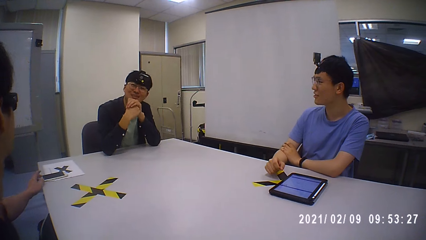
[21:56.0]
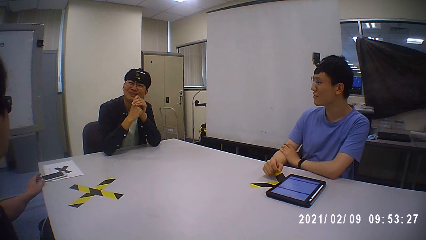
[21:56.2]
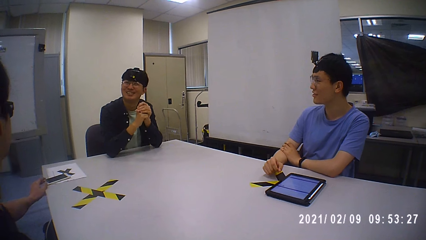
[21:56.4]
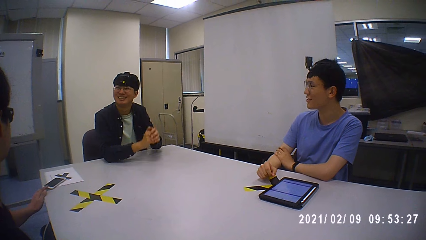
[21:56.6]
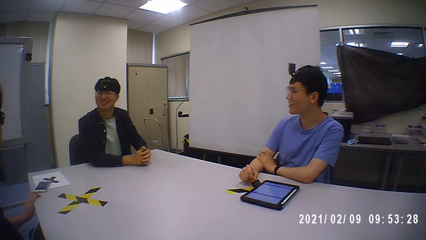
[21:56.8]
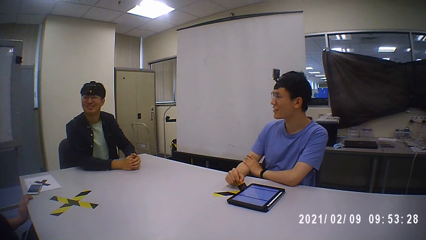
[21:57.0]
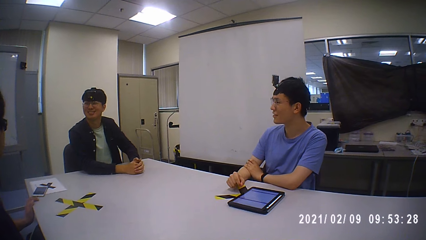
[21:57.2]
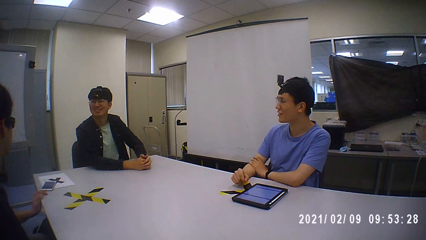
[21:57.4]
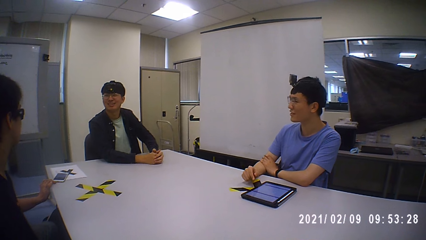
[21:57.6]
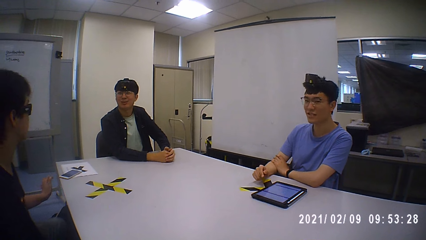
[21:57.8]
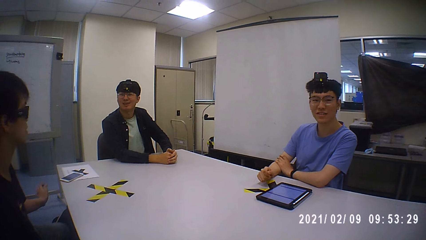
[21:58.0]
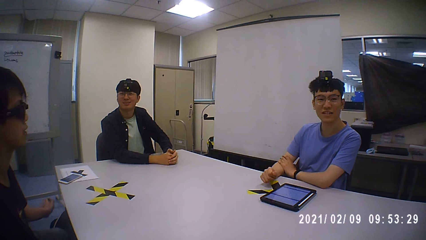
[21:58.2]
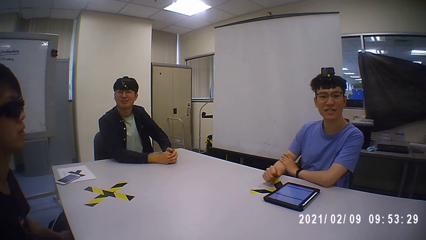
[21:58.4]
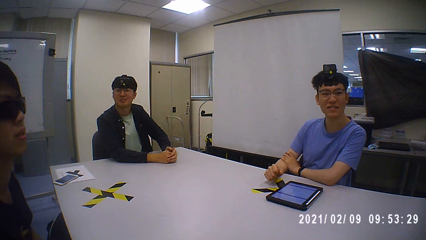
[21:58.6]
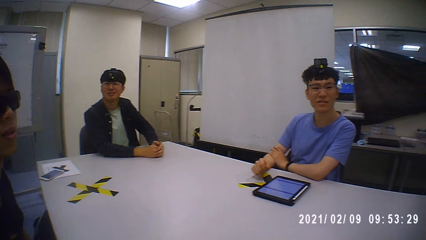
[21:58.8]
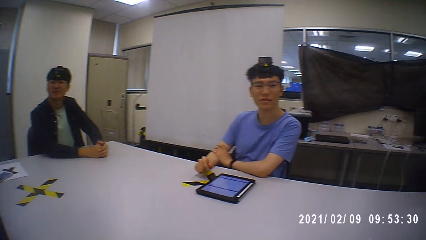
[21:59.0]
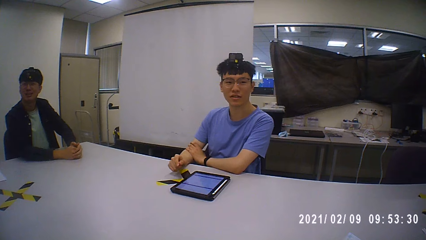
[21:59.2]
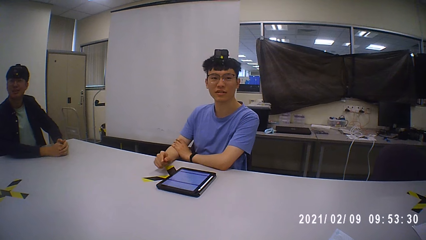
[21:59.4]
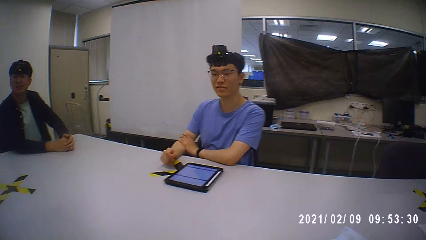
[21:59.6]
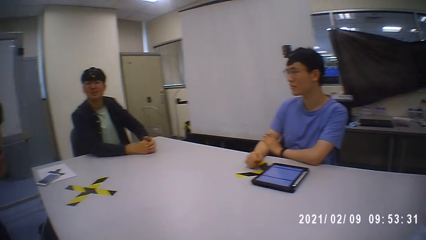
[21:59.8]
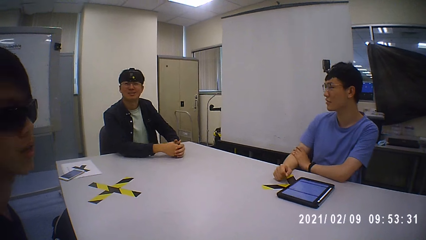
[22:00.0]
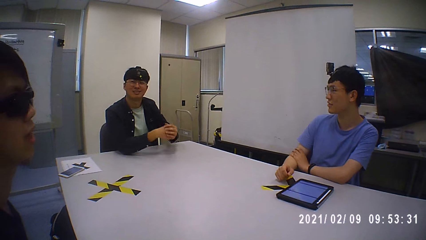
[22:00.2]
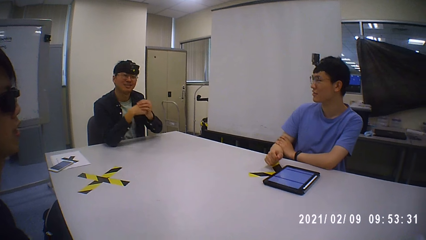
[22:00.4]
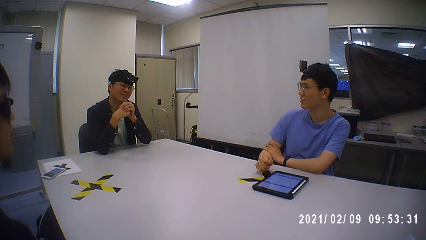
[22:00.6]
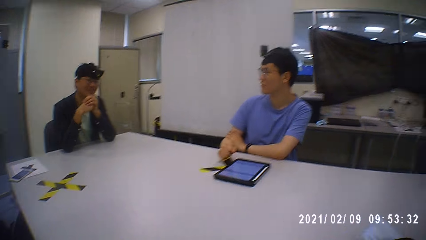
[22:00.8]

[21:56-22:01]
A man moves a mobile phone on the table with his left hand.

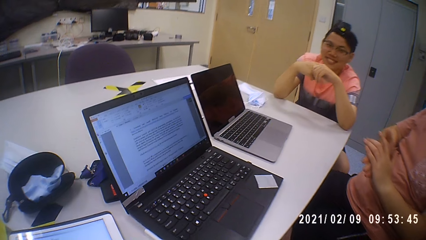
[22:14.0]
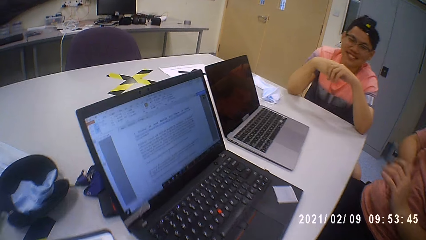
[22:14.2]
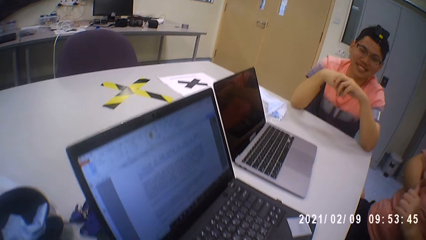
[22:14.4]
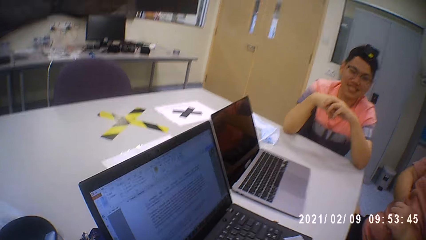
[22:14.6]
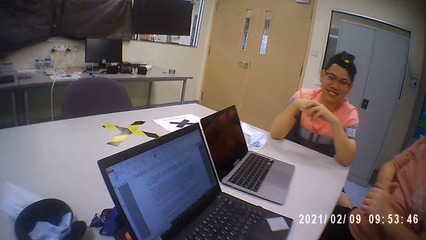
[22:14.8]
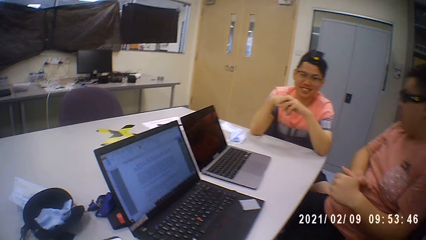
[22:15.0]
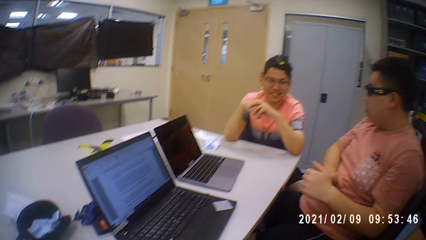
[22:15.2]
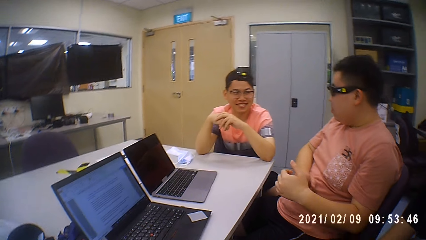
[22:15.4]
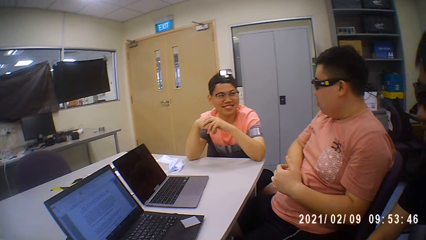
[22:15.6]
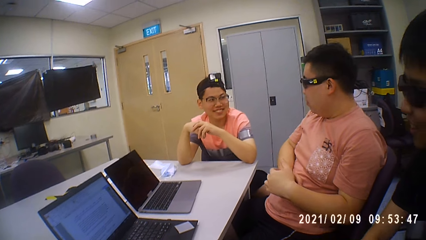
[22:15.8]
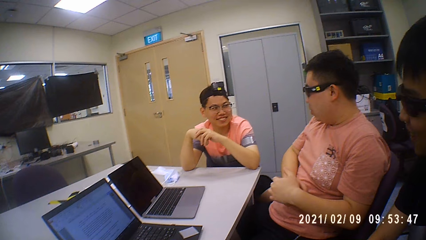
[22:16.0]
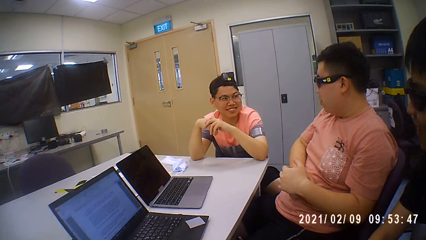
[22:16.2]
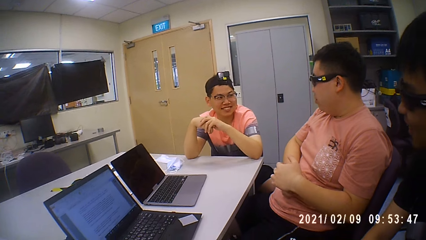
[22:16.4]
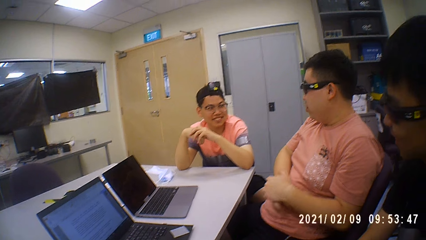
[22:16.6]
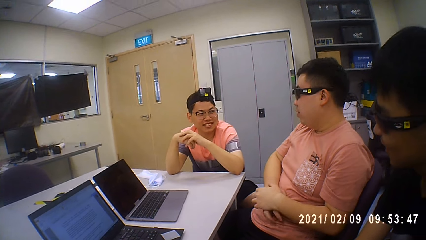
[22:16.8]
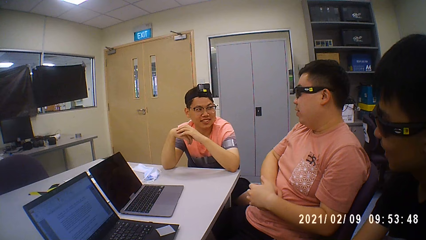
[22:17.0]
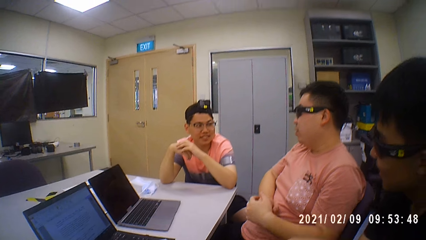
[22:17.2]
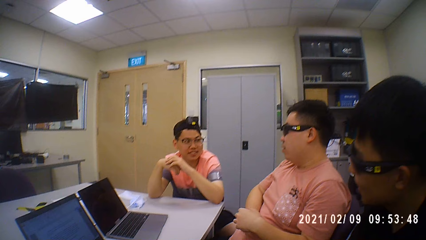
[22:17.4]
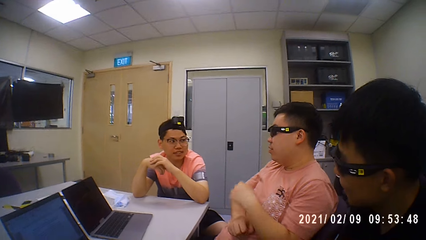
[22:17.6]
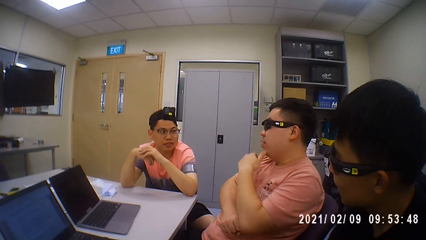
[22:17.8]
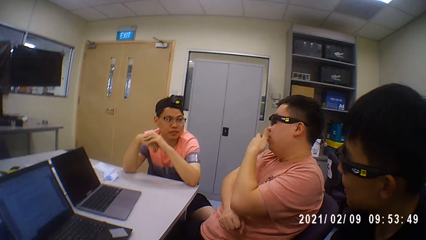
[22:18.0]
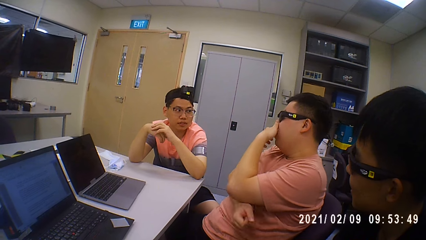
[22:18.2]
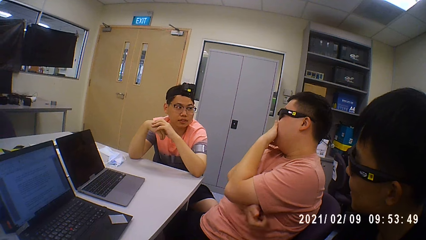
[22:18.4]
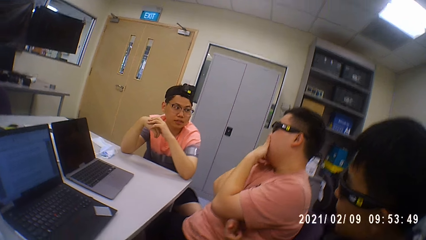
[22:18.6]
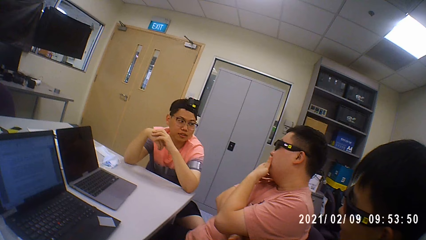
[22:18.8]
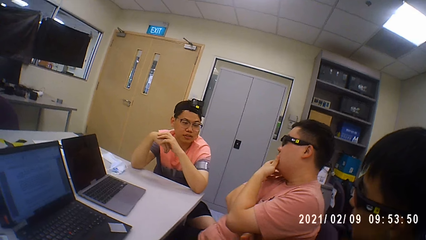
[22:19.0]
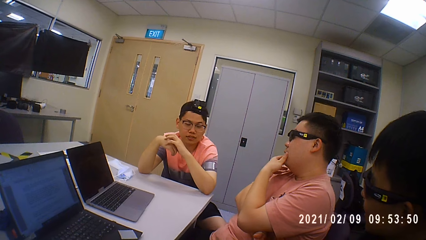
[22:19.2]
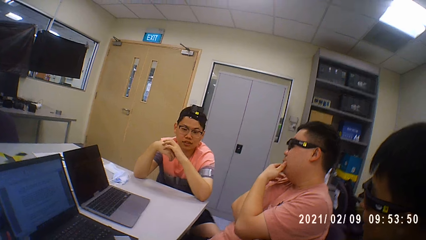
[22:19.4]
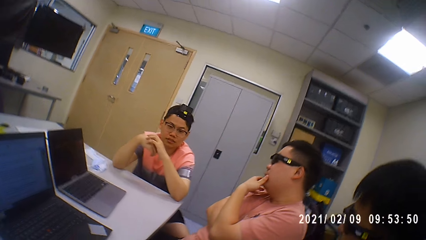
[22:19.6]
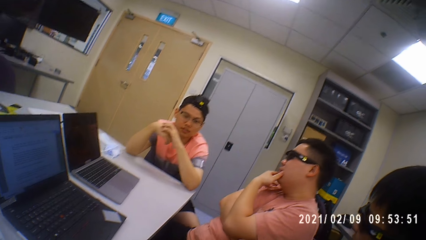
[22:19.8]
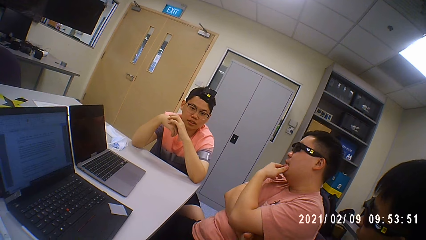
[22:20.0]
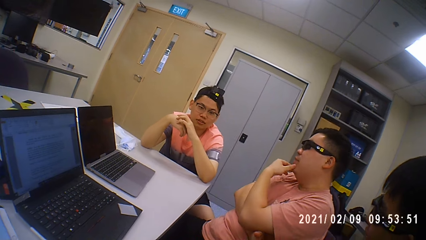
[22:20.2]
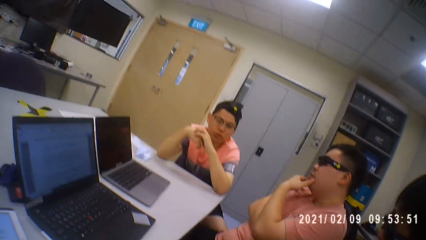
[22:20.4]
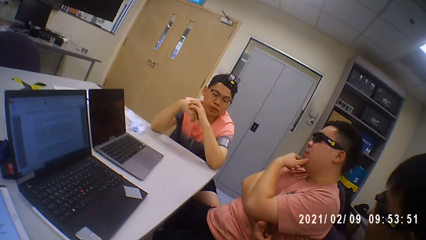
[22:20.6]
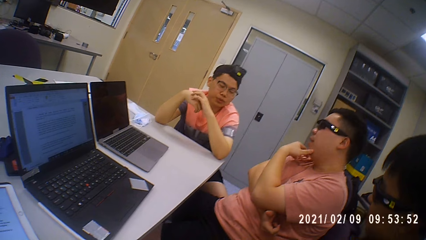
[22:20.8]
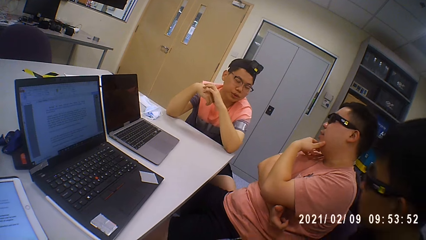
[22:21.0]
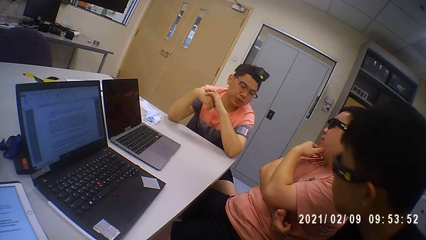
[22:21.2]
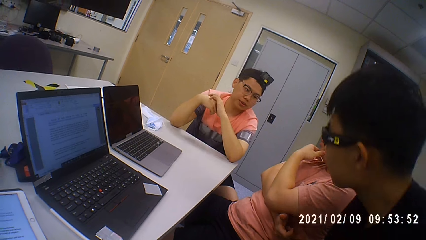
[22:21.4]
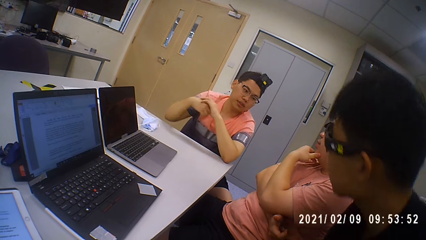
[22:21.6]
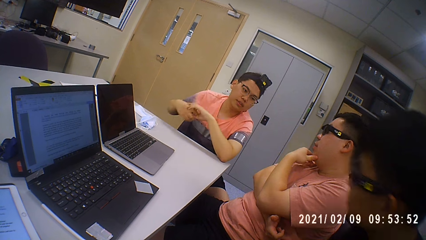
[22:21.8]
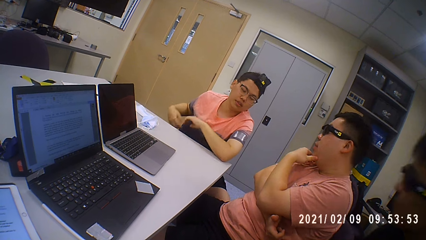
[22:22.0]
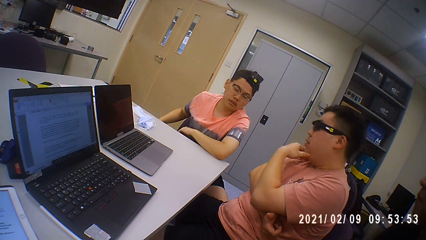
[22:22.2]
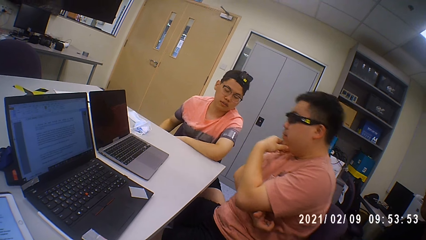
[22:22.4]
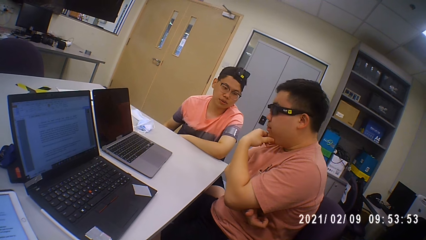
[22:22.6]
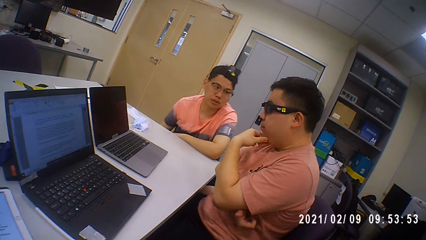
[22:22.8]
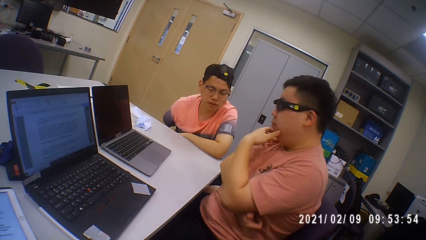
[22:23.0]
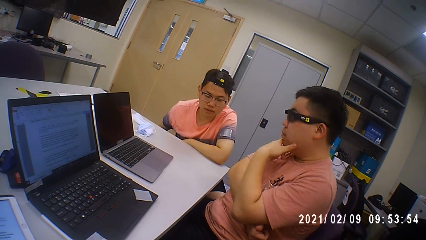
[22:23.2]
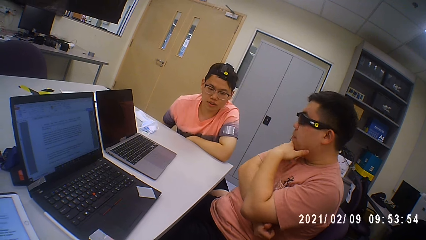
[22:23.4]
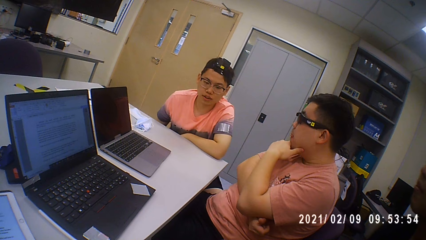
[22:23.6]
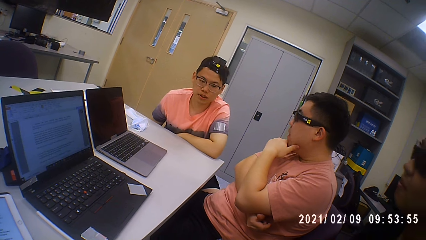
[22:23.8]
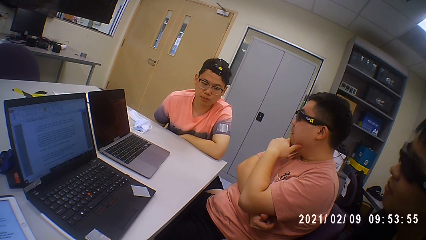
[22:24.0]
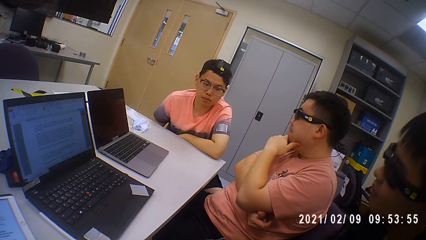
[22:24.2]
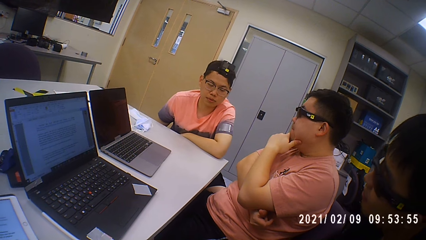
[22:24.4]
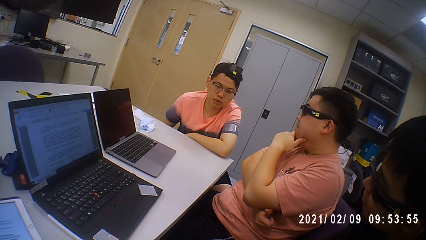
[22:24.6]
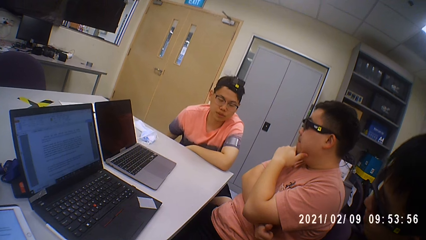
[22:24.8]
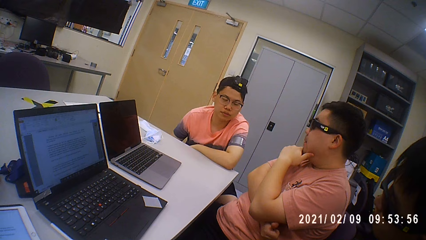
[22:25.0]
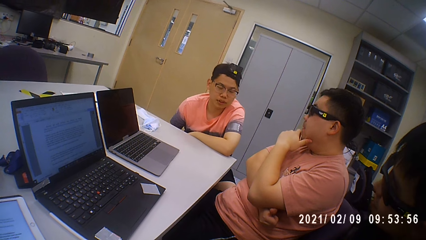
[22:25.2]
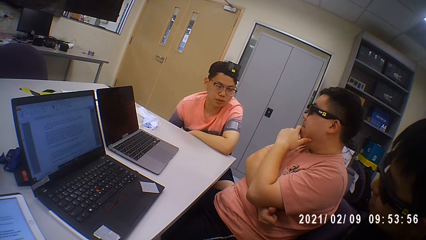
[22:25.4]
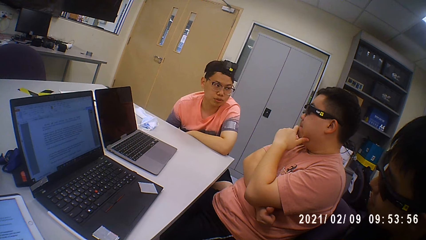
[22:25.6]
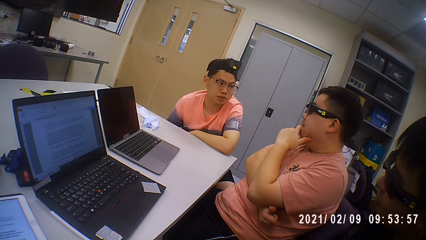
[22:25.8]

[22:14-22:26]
A man interacts with another man. A man converses with another man.
